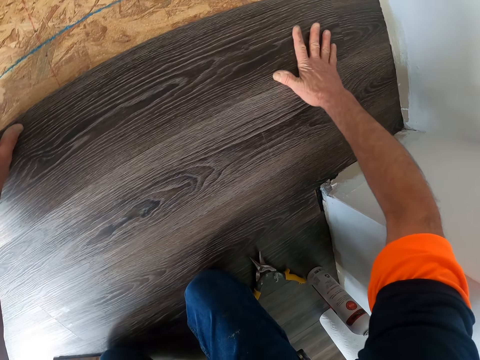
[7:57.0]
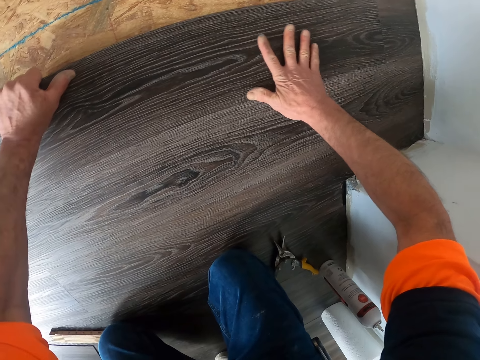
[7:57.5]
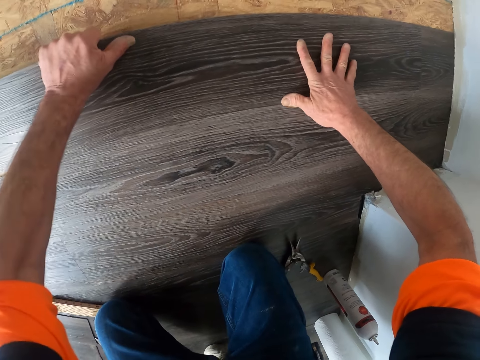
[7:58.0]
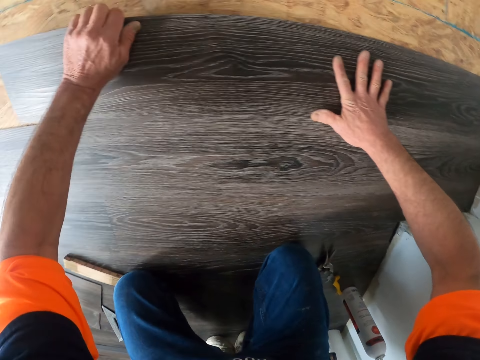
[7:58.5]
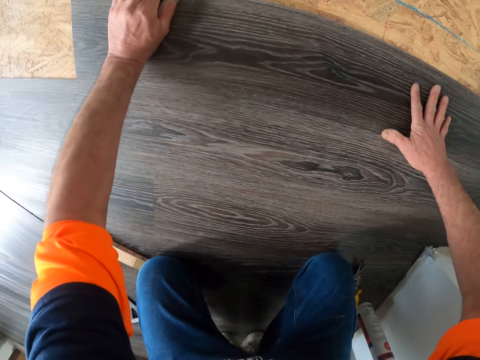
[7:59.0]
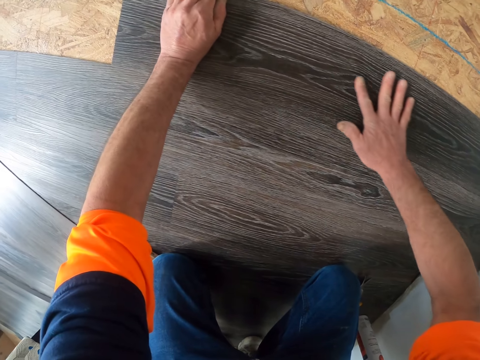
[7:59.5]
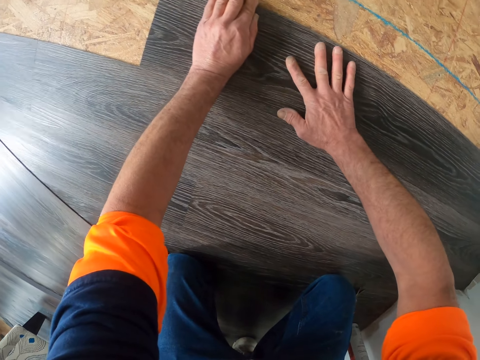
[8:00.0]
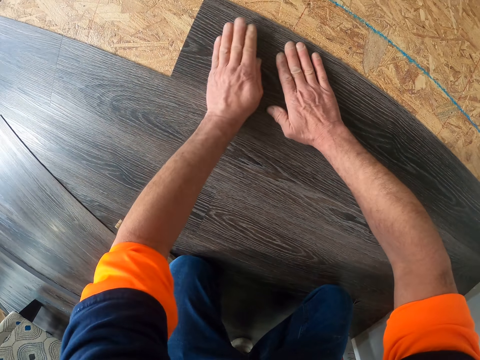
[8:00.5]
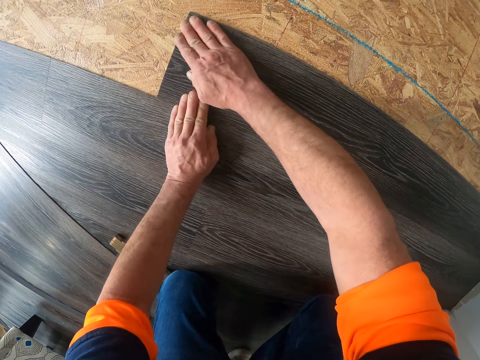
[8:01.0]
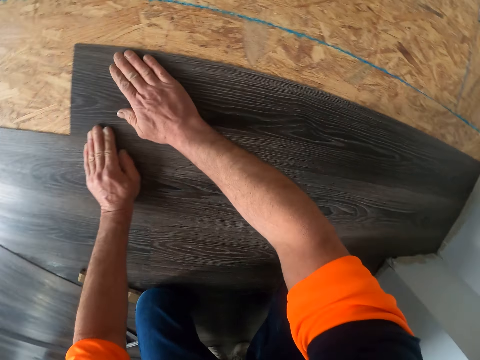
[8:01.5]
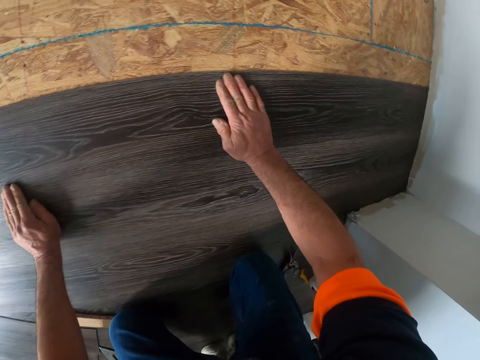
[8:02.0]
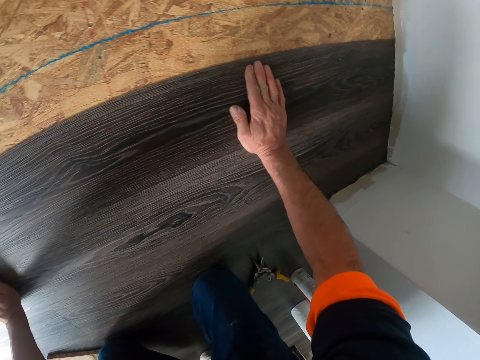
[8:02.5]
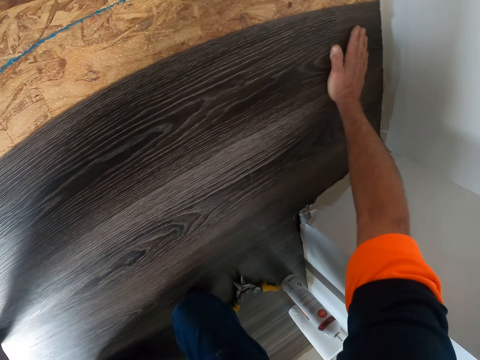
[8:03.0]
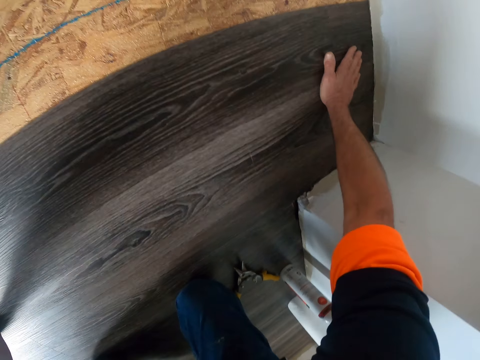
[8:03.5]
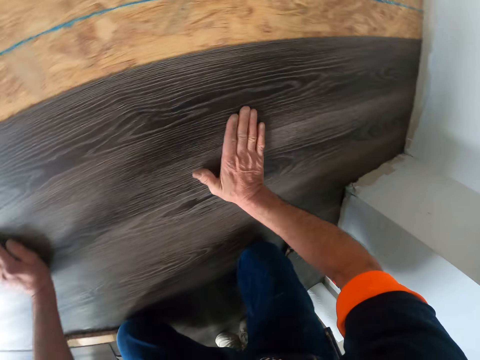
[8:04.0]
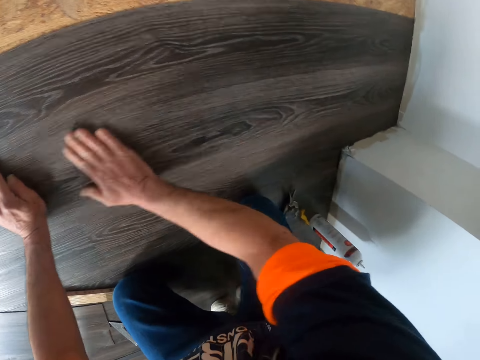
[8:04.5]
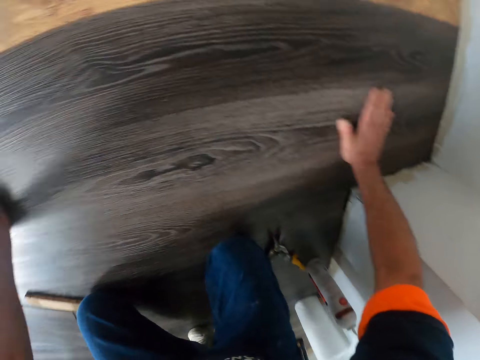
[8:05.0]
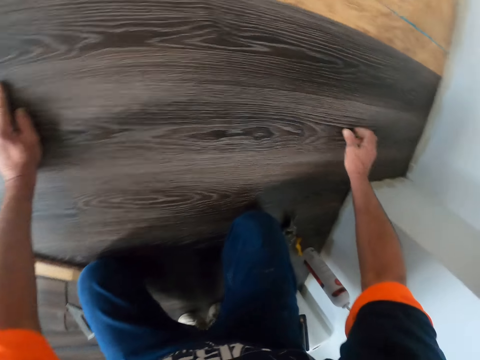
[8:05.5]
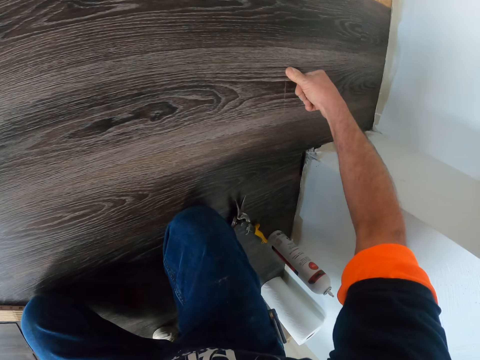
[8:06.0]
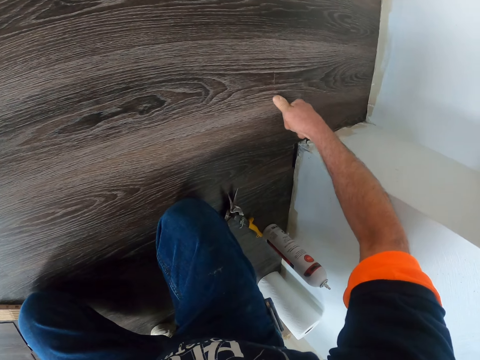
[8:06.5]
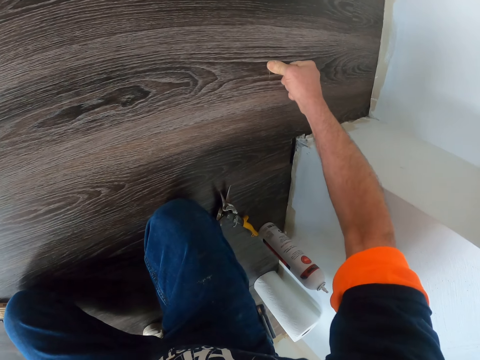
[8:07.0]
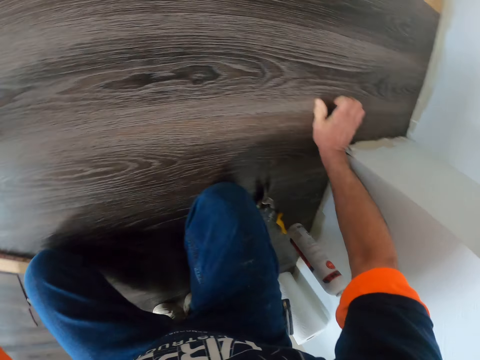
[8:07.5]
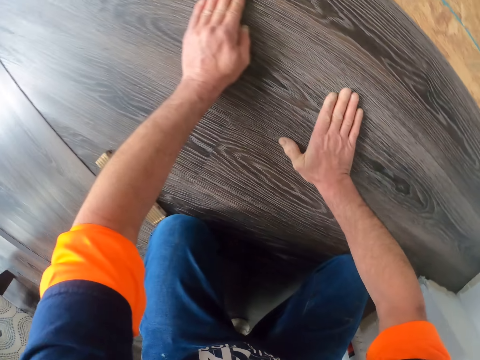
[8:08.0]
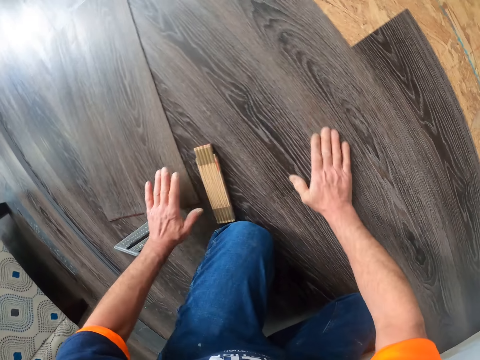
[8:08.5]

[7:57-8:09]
The camera wearer puts a vinyl tile on the floor. They press the vinyl tile.

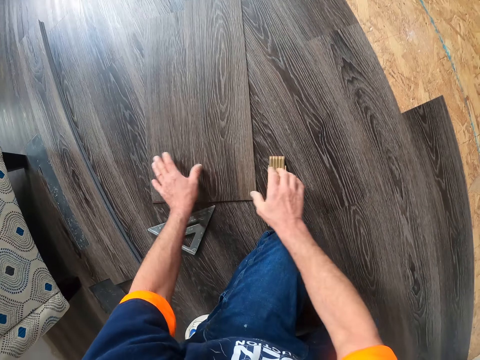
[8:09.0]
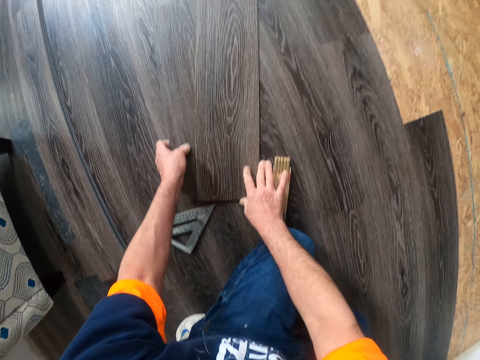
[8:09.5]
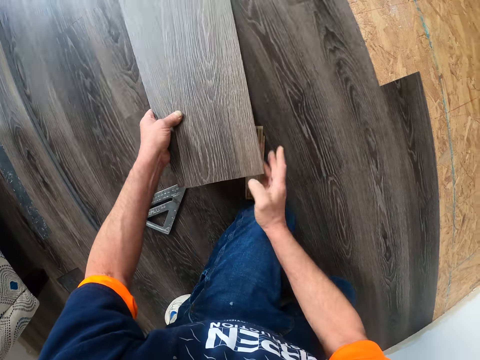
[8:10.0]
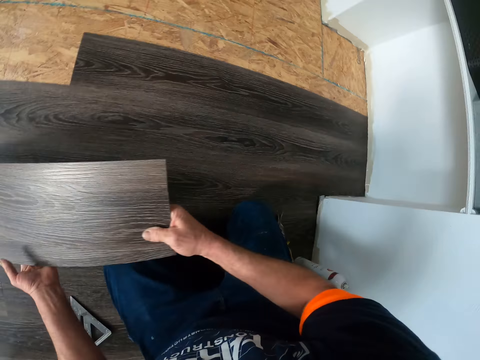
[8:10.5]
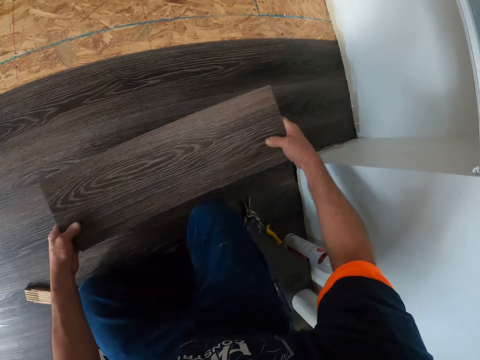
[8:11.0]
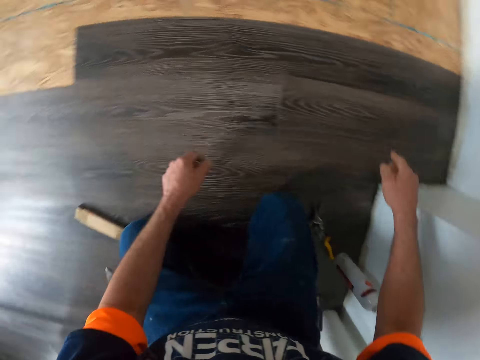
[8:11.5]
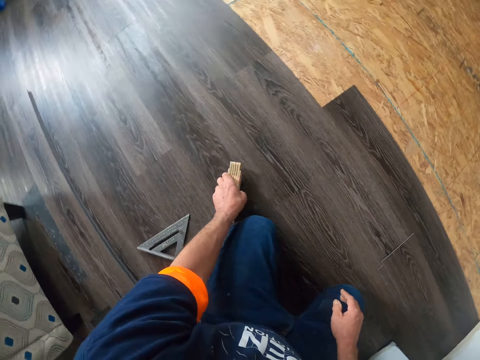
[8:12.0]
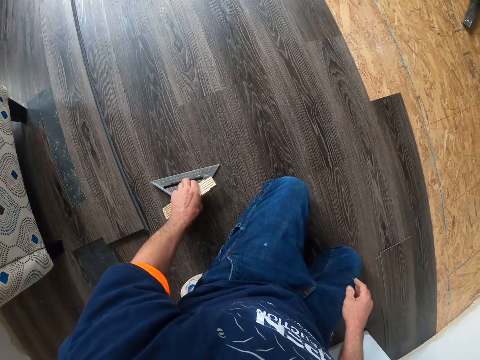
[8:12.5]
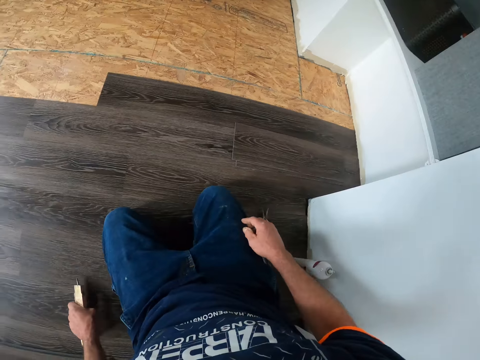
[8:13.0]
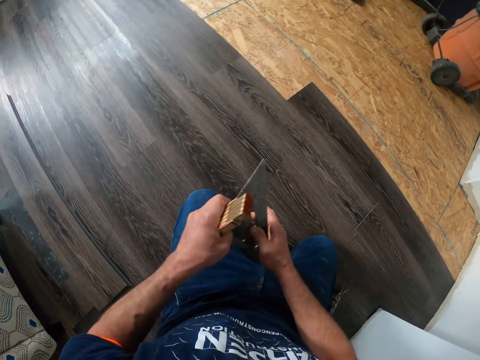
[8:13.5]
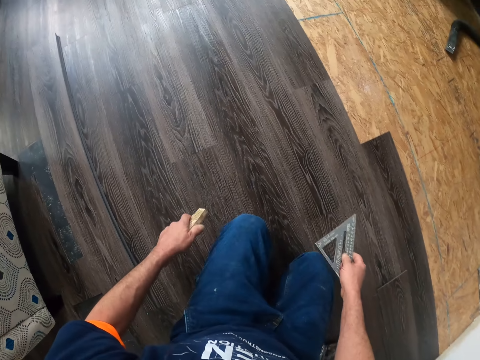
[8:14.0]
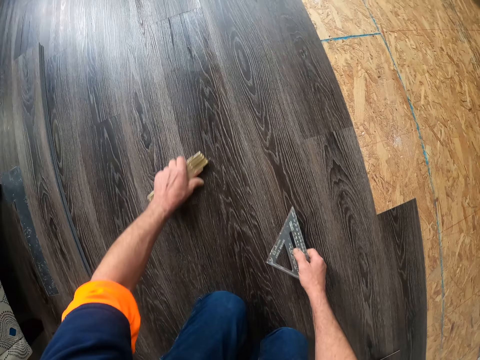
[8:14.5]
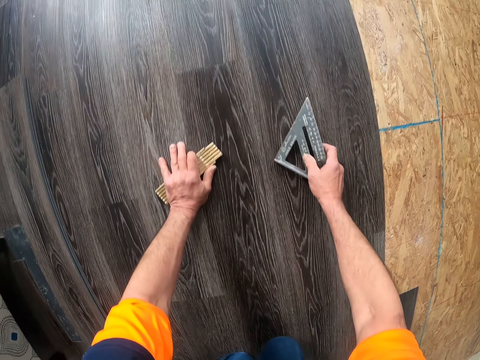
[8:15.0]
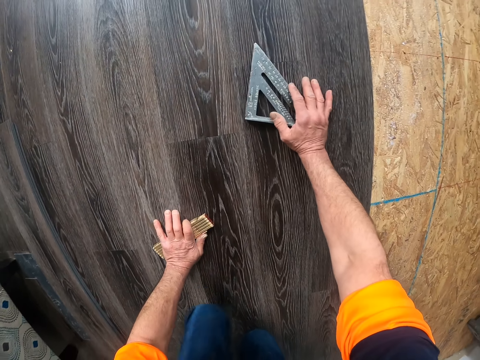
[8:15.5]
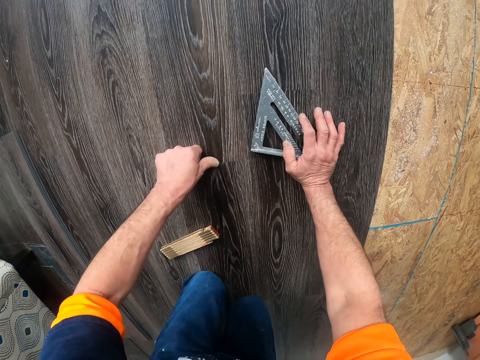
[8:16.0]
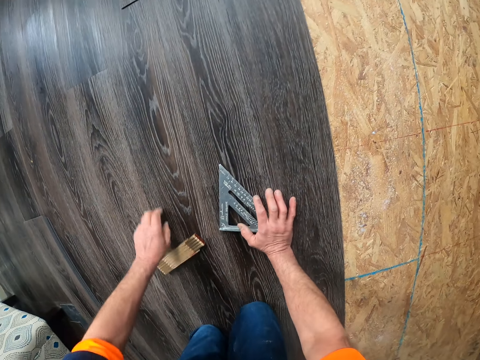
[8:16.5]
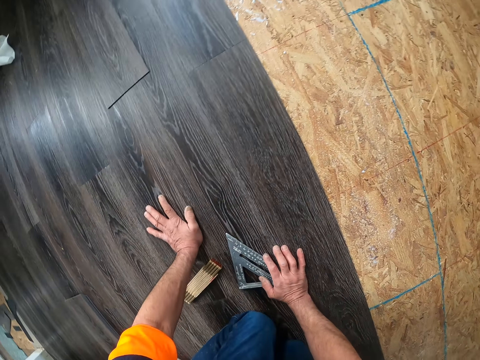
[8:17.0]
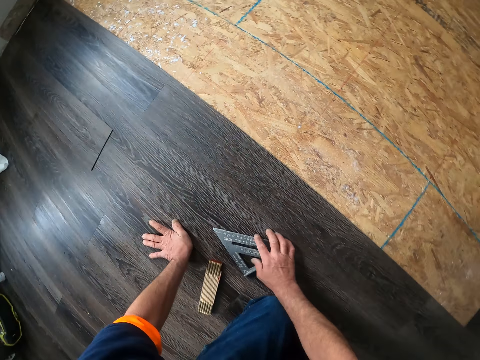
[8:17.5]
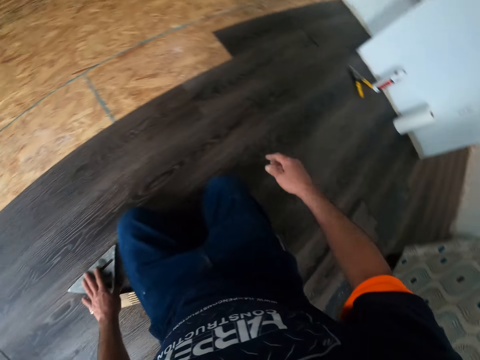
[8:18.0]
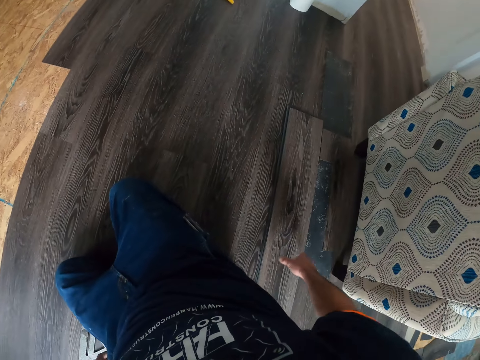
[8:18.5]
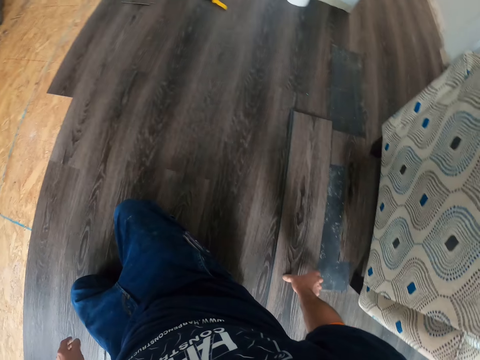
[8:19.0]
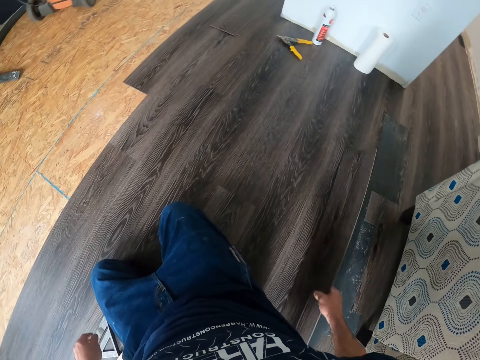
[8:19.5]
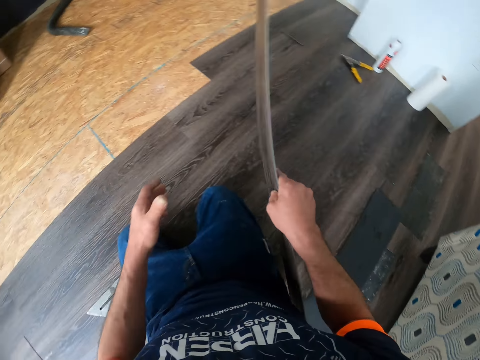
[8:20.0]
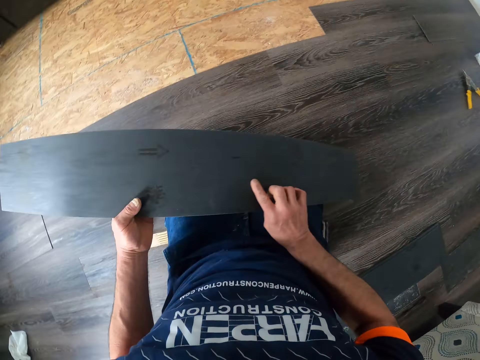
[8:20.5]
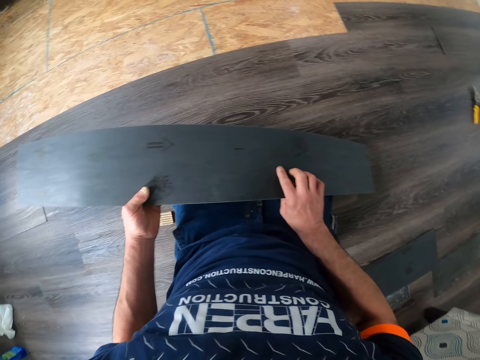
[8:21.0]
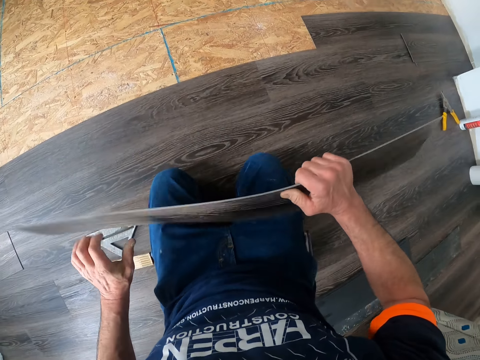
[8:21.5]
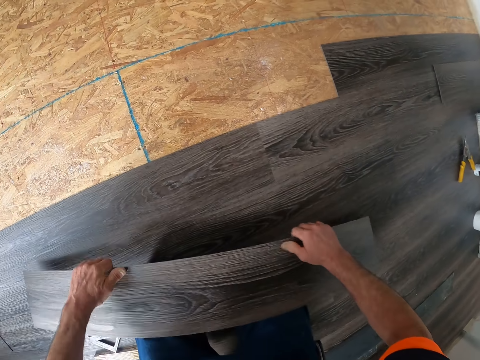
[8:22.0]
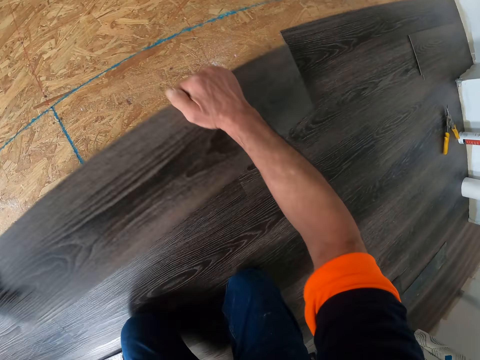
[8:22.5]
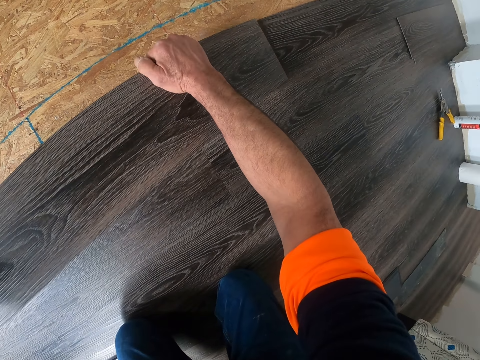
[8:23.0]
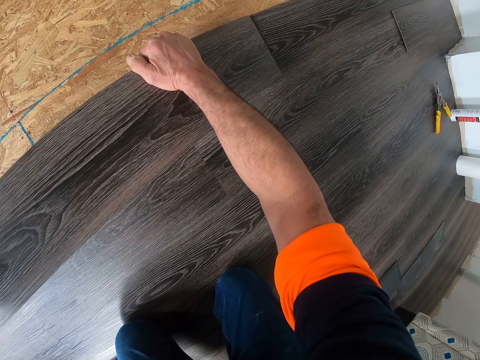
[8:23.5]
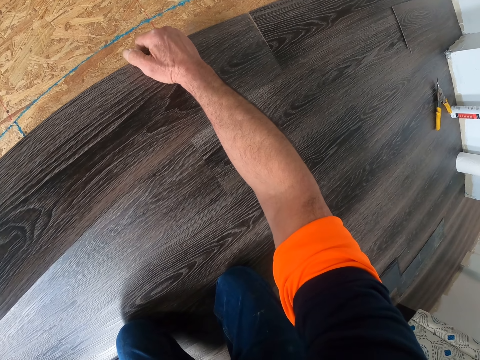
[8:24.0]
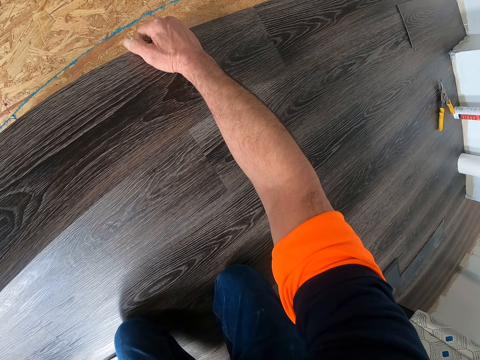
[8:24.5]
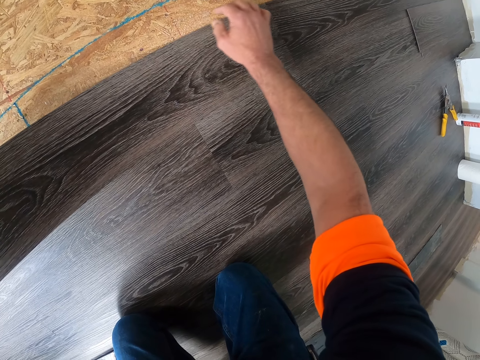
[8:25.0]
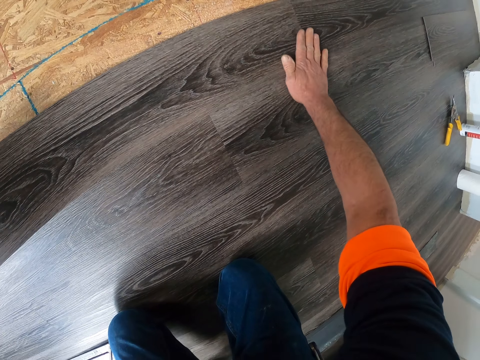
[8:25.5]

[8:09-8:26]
The camera wearer touches a vinyl tile. They take the vinyl tile or plywood. They put the plywood aside. They hold the vinyl tile. They throw the vinyl tile on the floor. They pick up a board and a ruler or speed square from the floor. They hold the speed square and something. They put something on the floor. They put the speed square on the floor. They crawl. They sit on the knees. They touch the vinyl tile. They take the vinyl tile. They hold the vinyl tile. They turn the vinyl tile. They put the vinyl tile on the floor.
